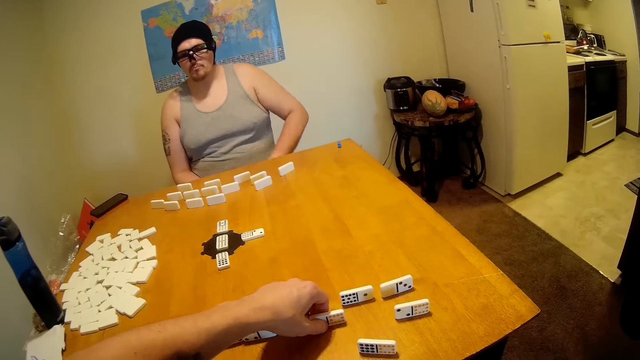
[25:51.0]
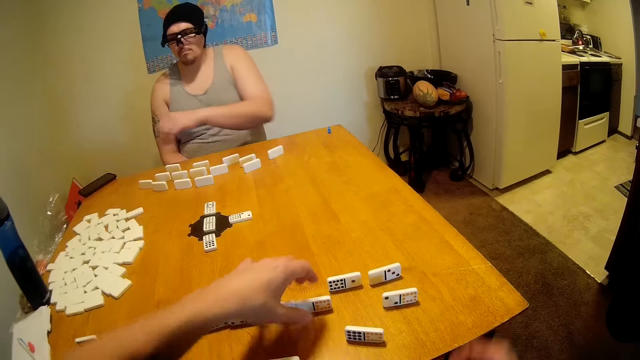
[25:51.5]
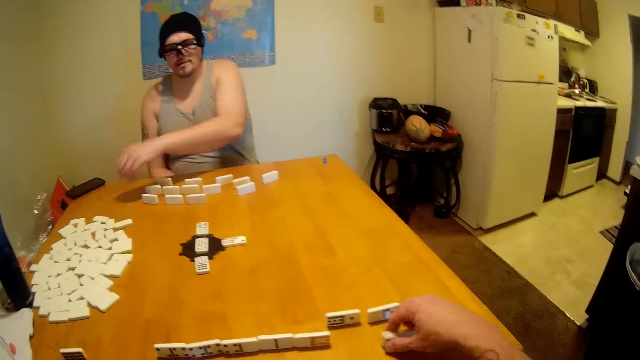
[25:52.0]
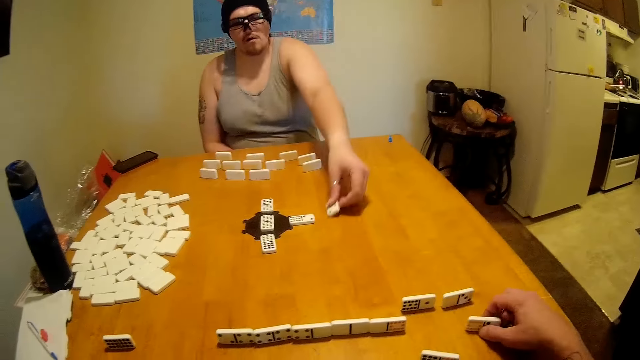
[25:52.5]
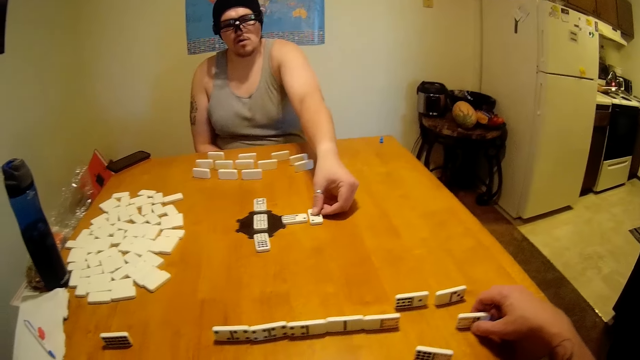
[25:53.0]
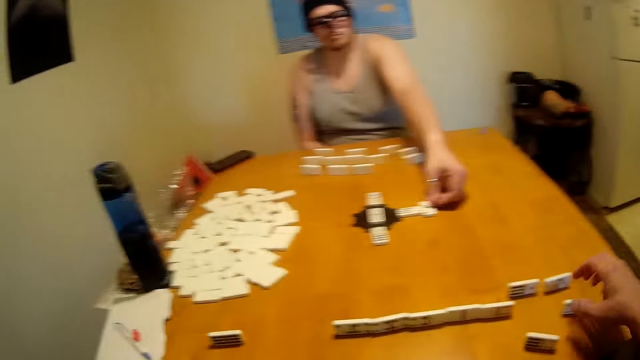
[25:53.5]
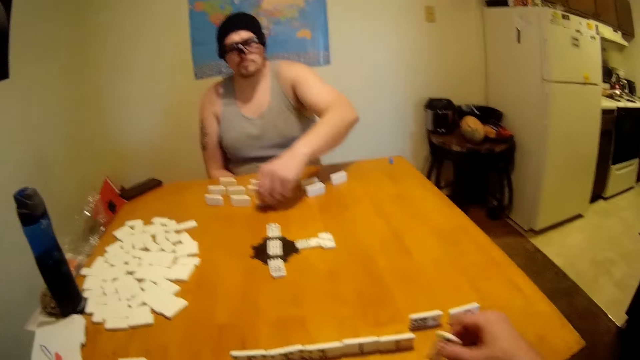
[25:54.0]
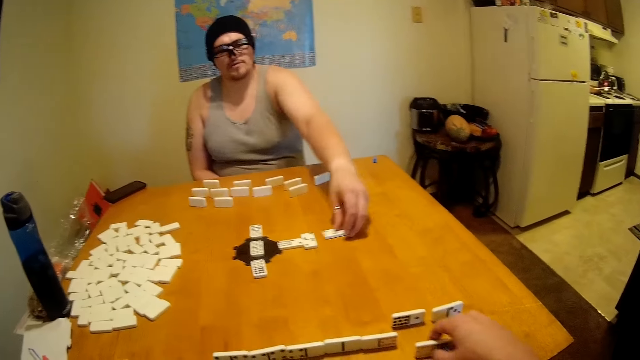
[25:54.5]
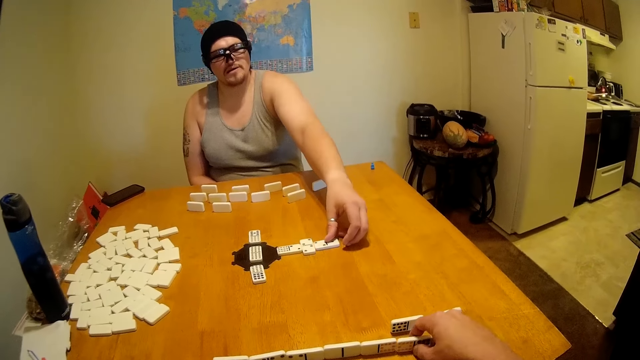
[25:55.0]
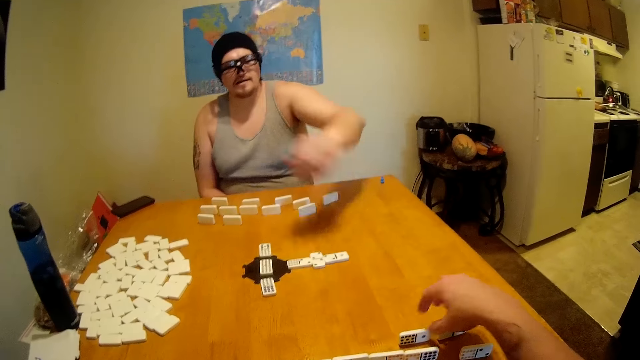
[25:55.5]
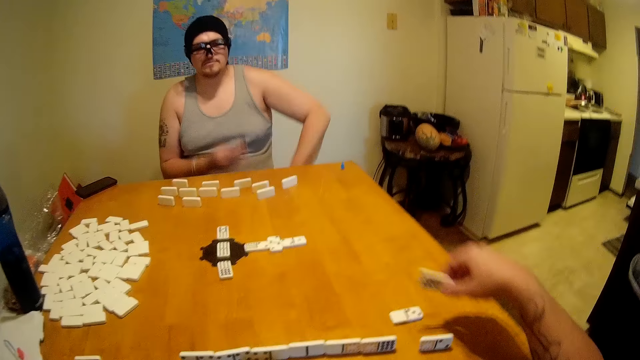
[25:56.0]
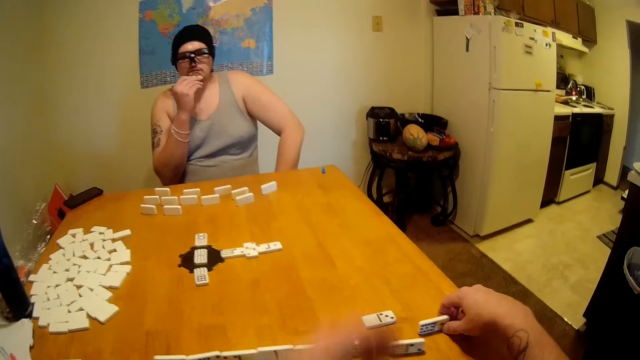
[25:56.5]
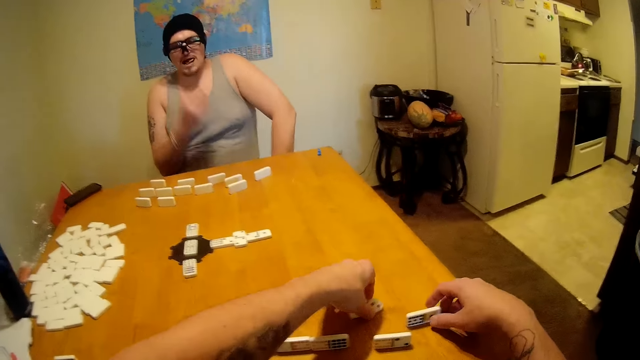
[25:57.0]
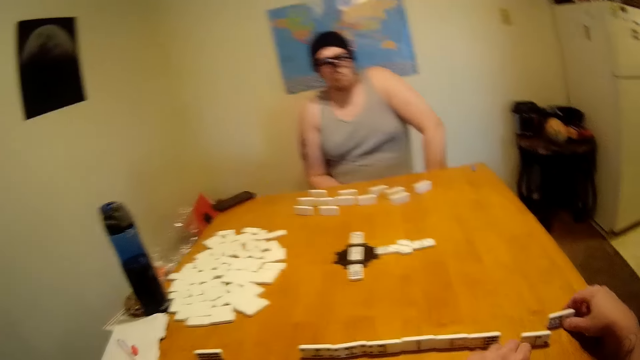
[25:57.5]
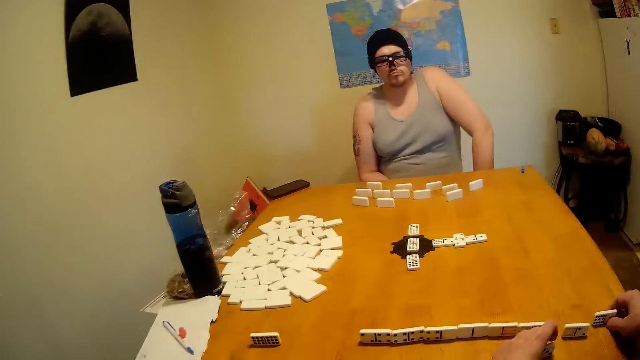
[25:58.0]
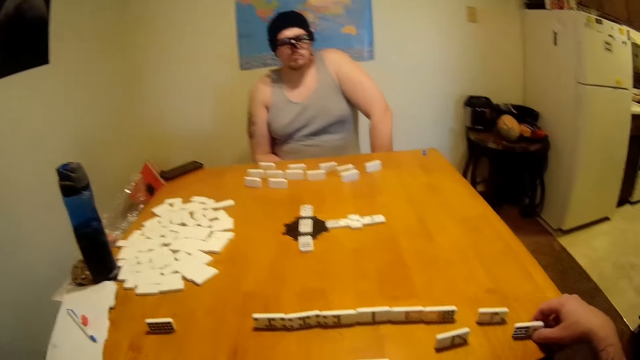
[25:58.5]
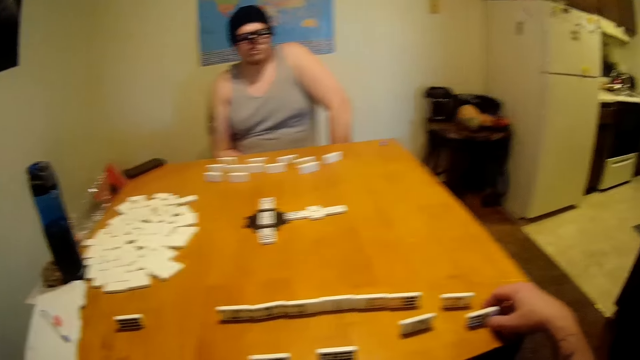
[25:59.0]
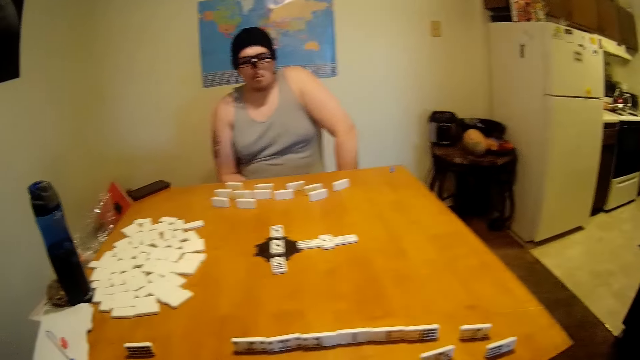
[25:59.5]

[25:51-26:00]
The camera wearer moves the domino among the others. A man lifts a tile from the table and places the tile at the end of a domino chain. The camera wearer arranges a tile on the table.

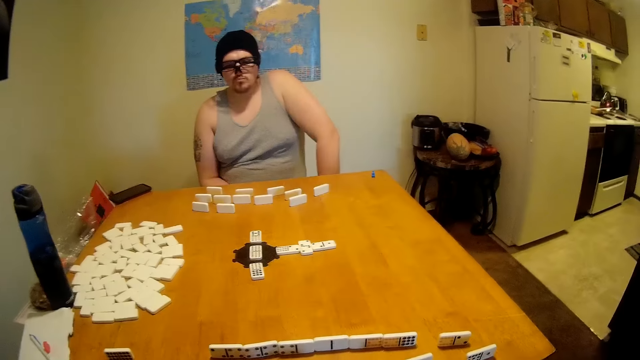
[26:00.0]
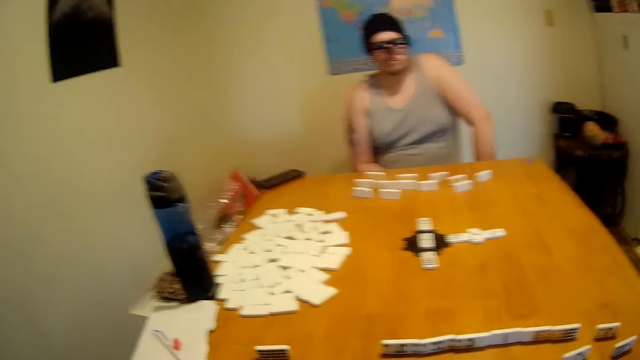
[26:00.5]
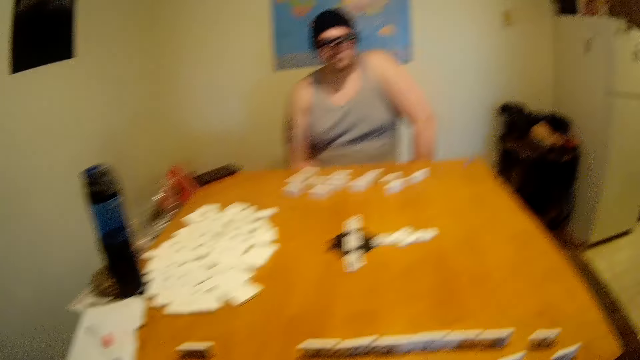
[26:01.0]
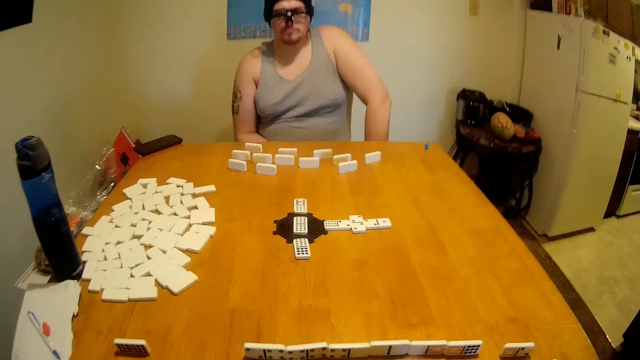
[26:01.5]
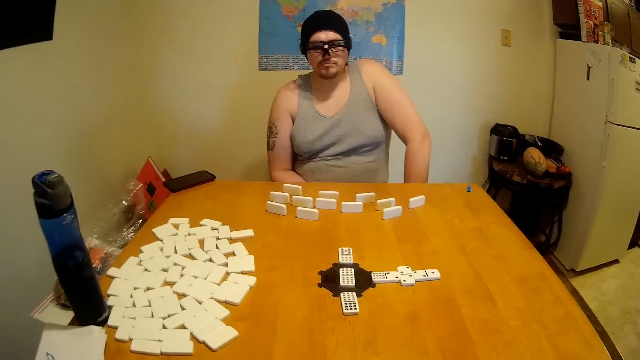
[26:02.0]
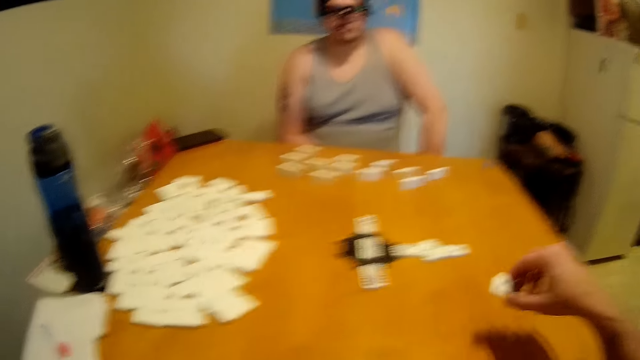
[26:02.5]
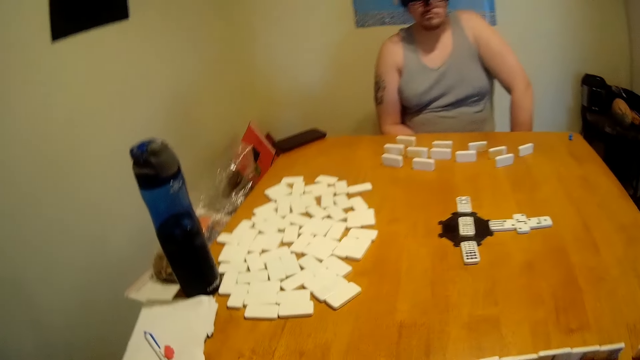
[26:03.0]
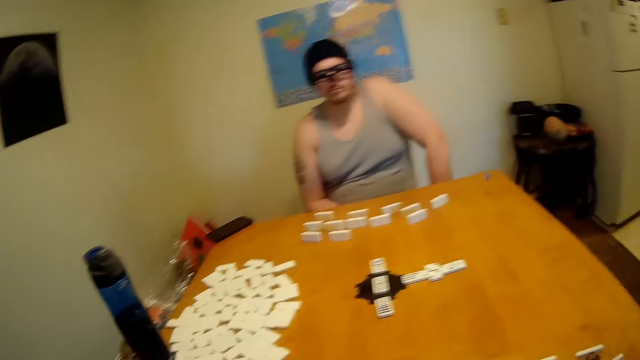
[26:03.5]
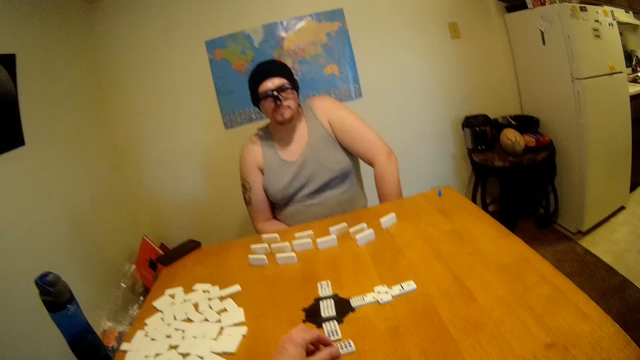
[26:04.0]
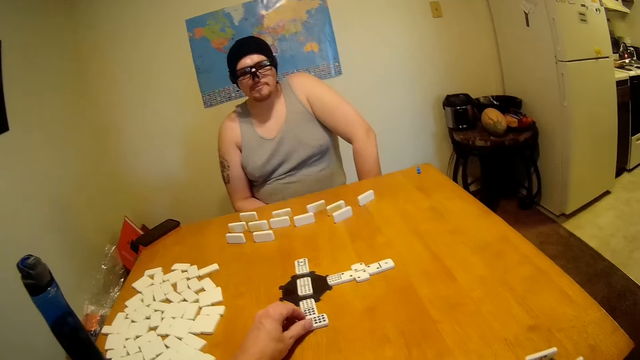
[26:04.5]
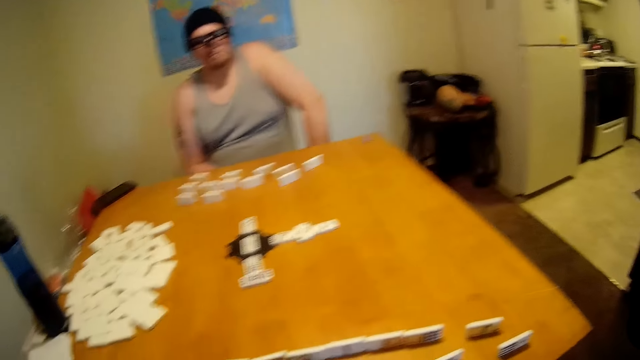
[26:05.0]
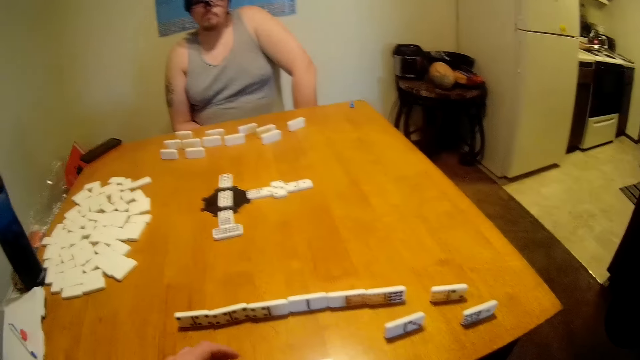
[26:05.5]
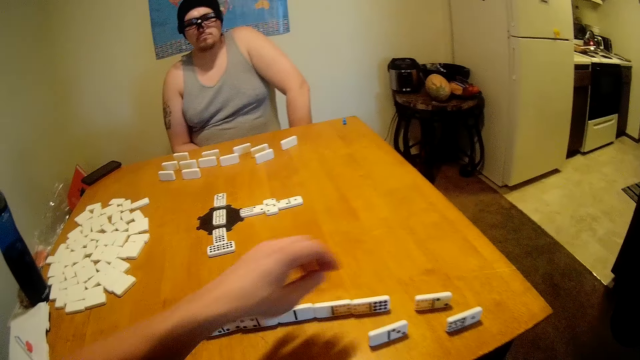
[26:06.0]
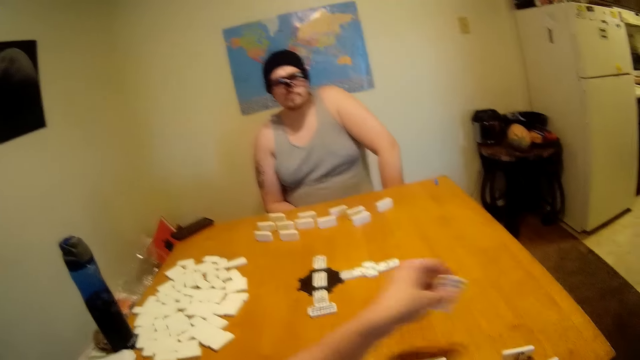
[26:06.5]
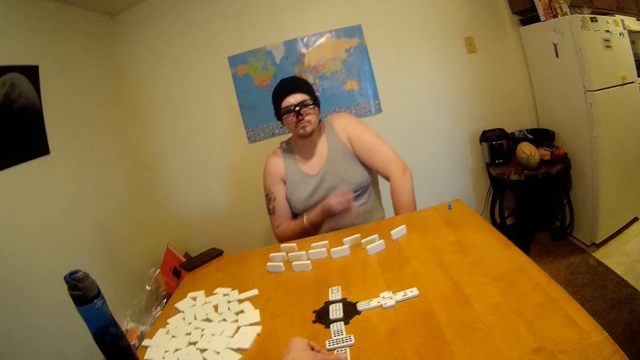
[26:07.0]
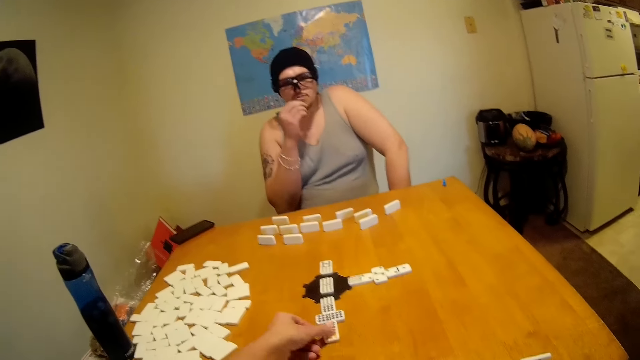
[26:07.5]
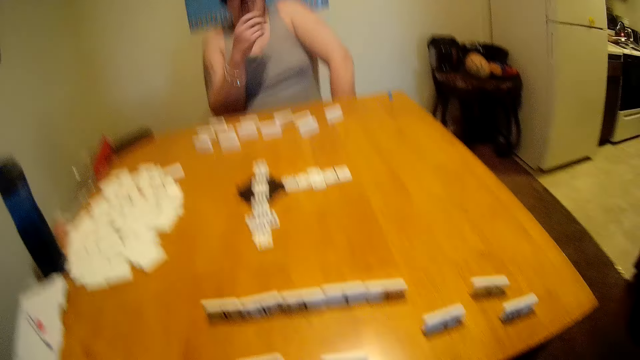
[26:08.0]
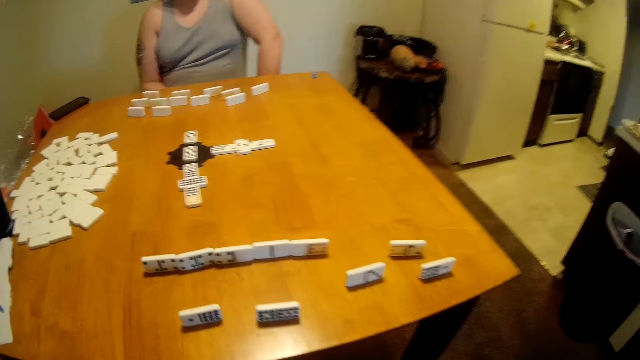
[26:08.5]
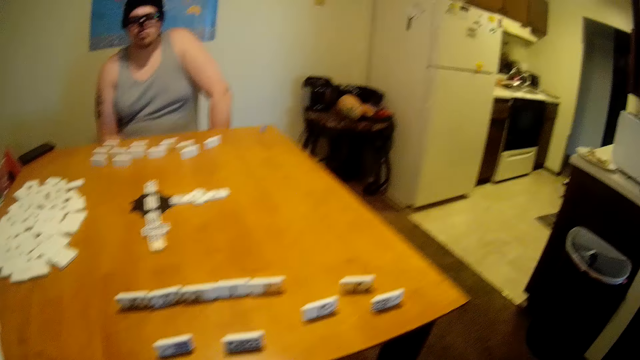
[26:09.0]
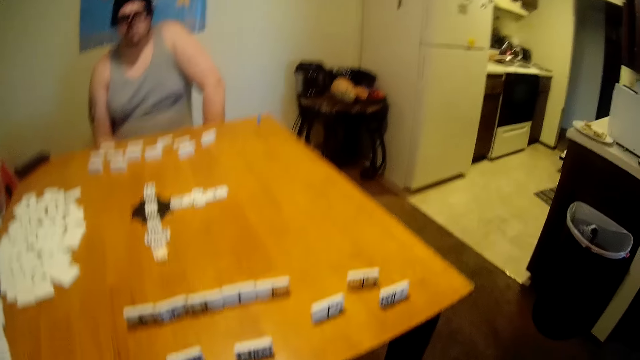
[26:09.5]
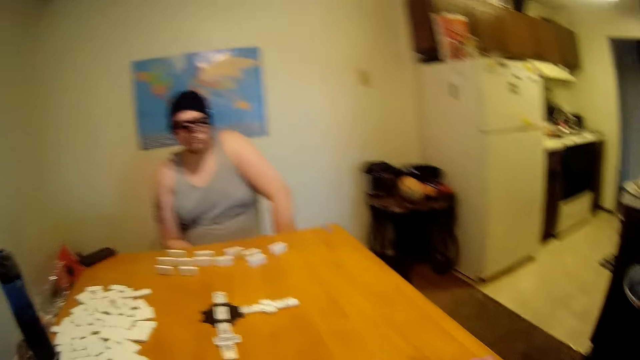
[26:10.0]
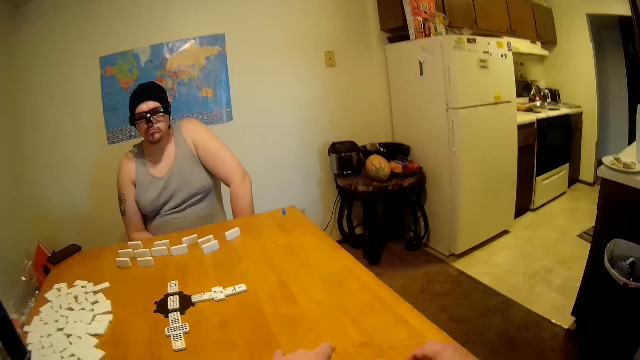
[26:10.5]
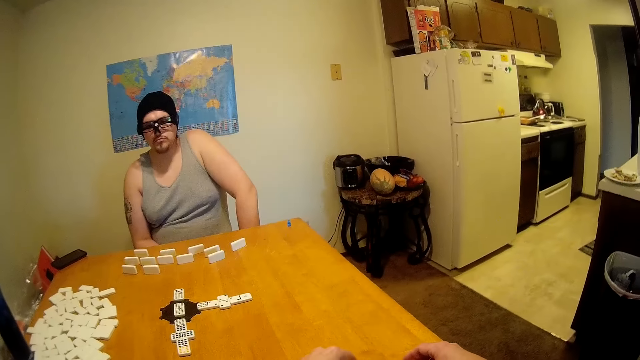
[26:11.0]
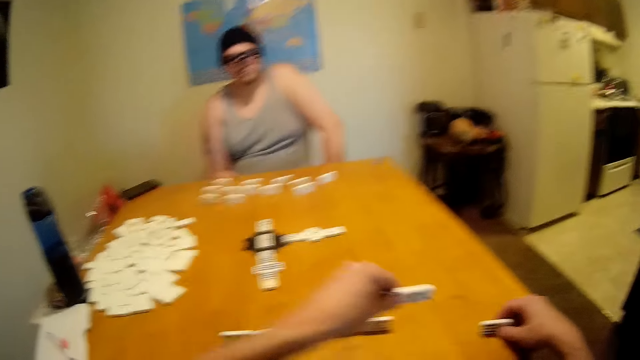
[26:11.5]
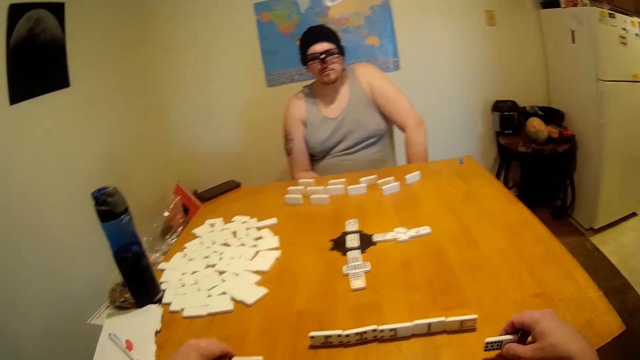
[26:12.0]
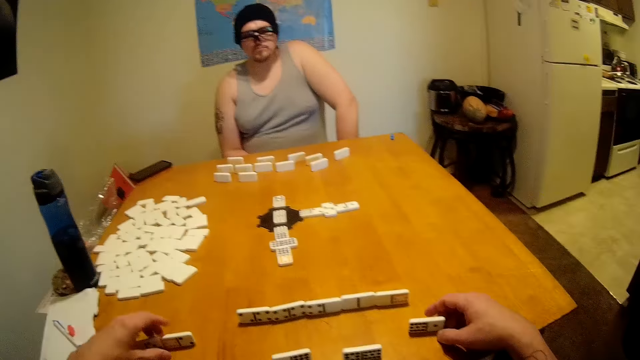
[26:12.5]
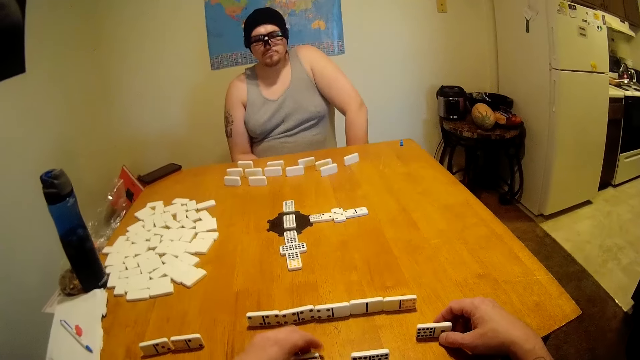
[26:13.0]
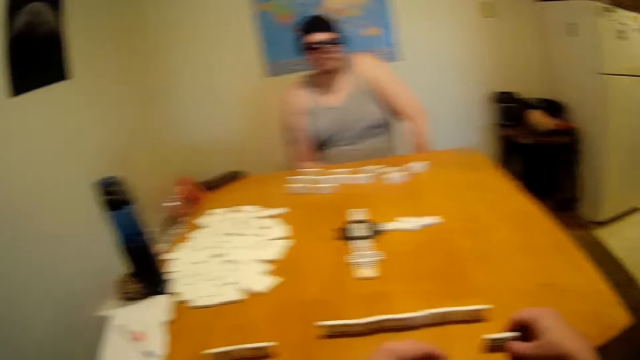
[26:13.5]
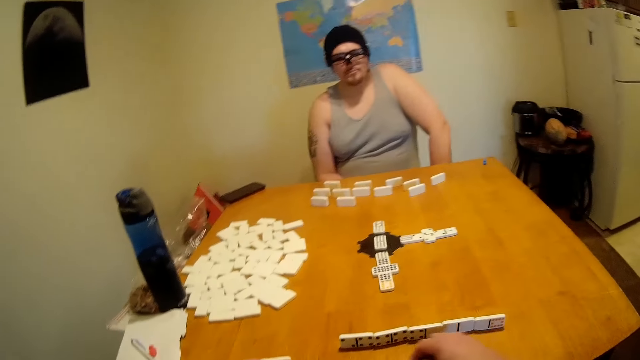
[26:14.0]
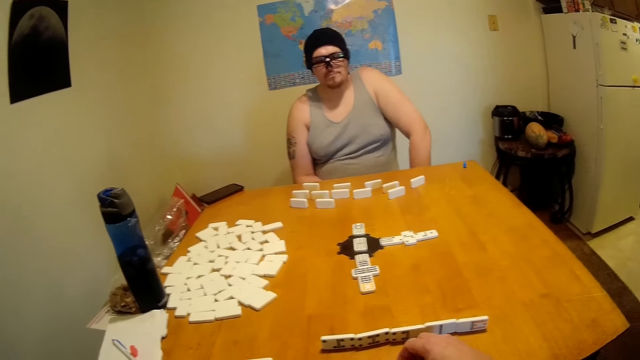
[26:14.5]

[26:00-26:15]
The camera wearer looks around the table. They place a tile or domino at the end of a domino chain. They lift a tile from the table and place the tile at the end of the domino chain. A man eats a snack and drops his hand. The camera wearer looks around the table. They pick up a domino and arrange the tiles on the table.
